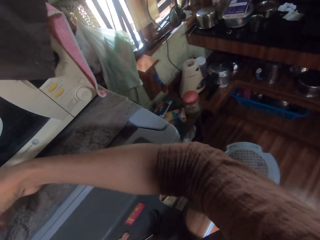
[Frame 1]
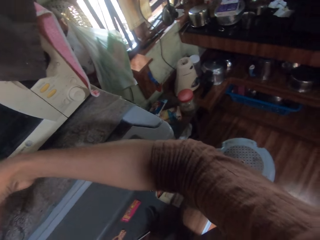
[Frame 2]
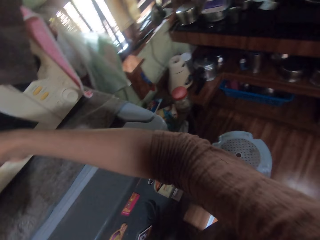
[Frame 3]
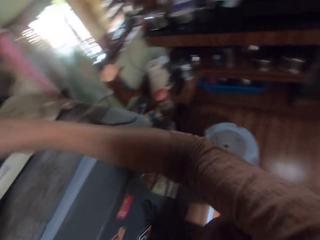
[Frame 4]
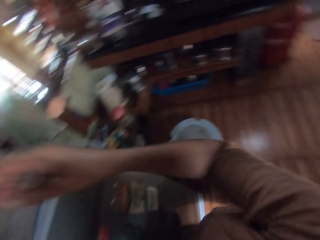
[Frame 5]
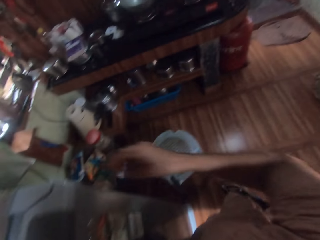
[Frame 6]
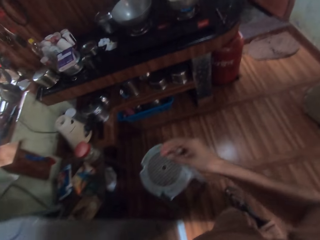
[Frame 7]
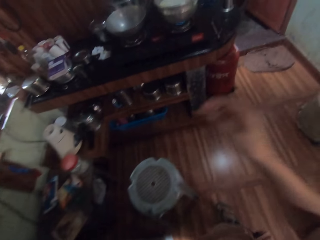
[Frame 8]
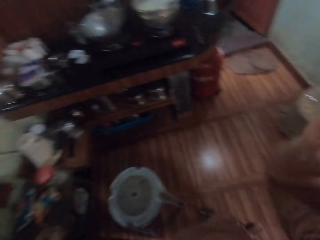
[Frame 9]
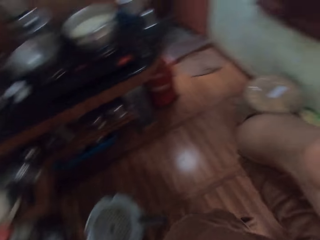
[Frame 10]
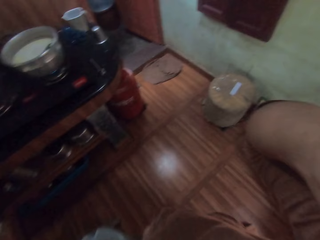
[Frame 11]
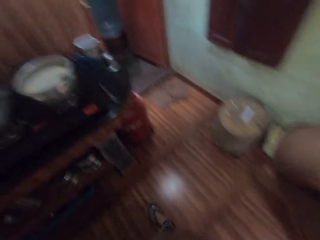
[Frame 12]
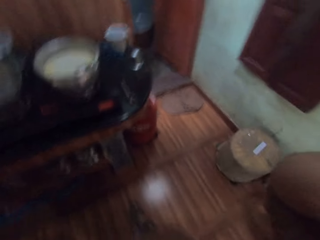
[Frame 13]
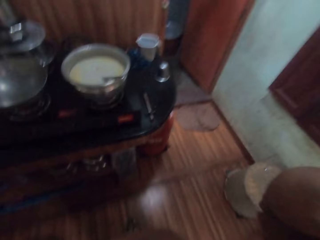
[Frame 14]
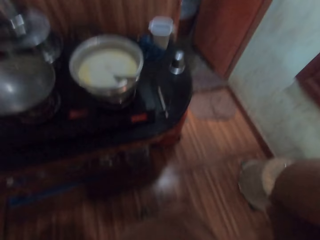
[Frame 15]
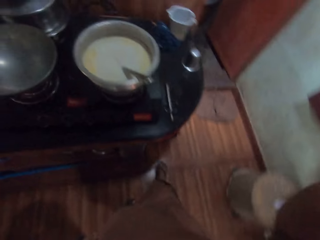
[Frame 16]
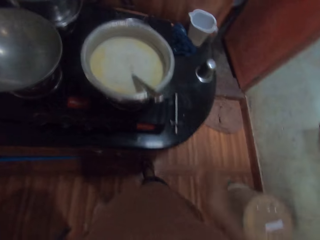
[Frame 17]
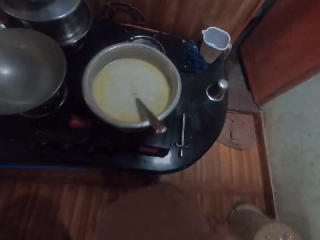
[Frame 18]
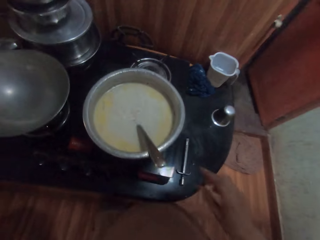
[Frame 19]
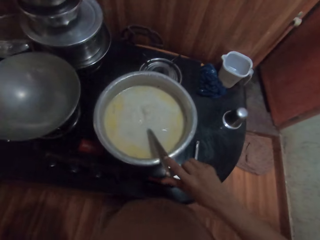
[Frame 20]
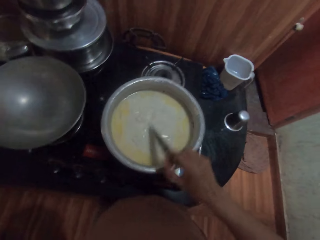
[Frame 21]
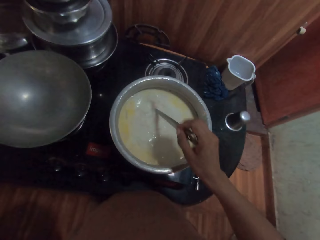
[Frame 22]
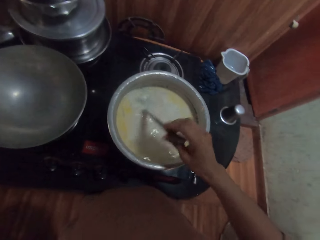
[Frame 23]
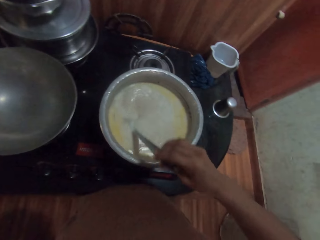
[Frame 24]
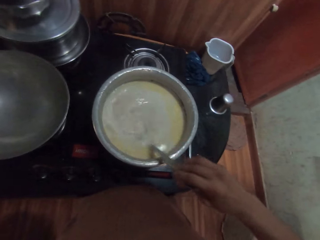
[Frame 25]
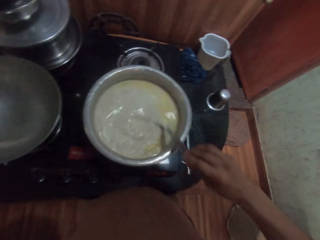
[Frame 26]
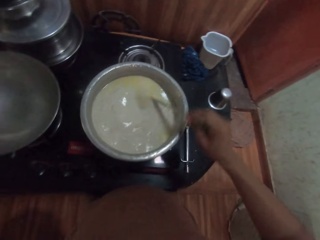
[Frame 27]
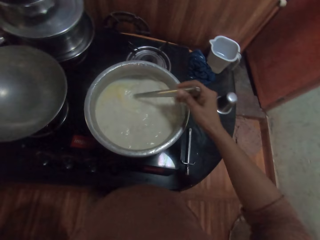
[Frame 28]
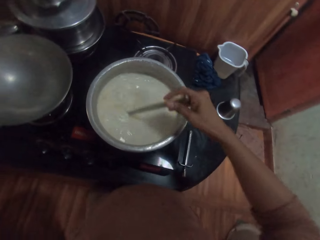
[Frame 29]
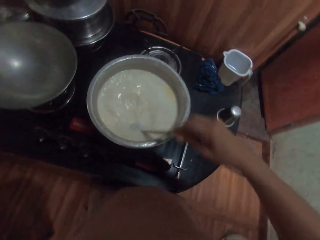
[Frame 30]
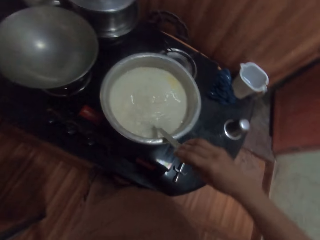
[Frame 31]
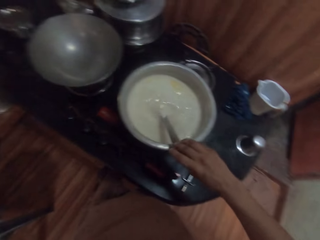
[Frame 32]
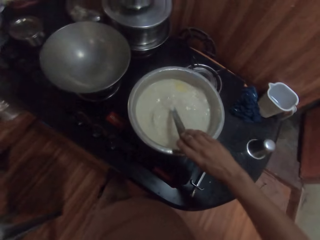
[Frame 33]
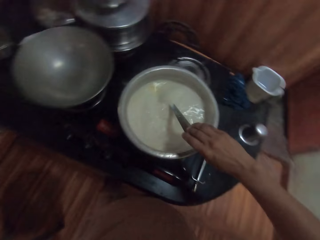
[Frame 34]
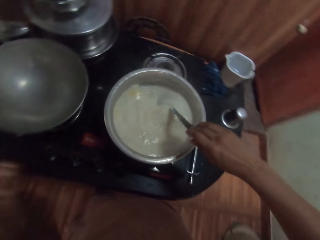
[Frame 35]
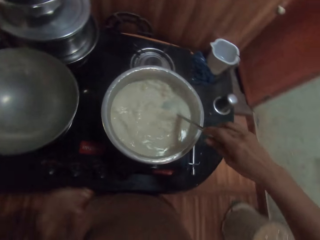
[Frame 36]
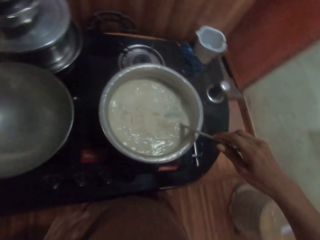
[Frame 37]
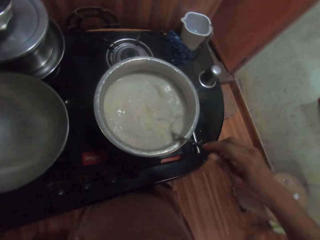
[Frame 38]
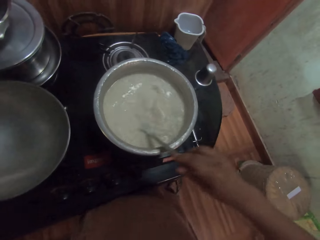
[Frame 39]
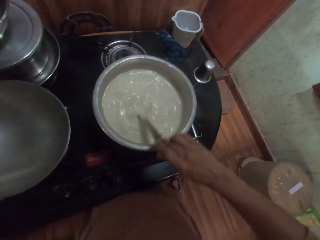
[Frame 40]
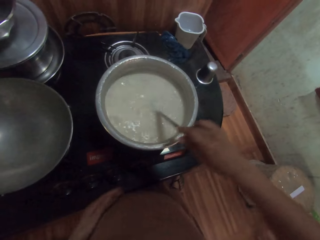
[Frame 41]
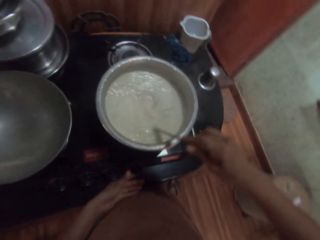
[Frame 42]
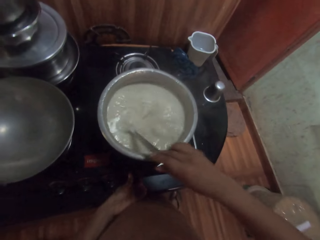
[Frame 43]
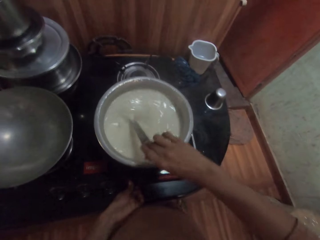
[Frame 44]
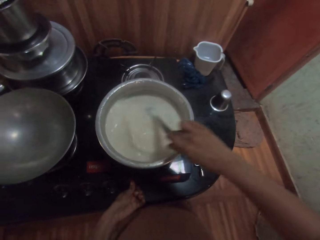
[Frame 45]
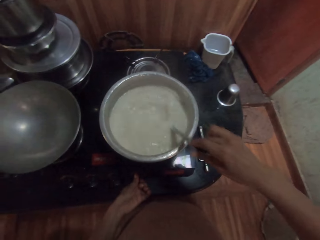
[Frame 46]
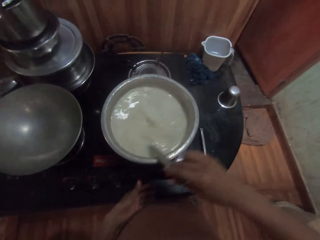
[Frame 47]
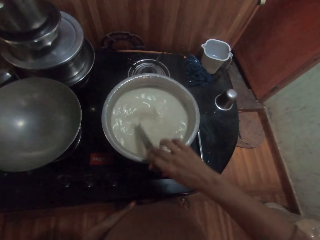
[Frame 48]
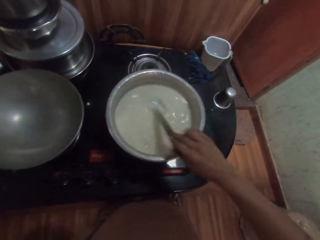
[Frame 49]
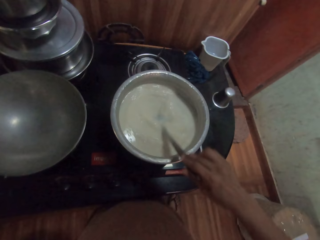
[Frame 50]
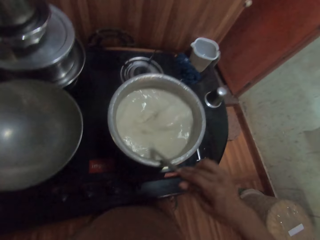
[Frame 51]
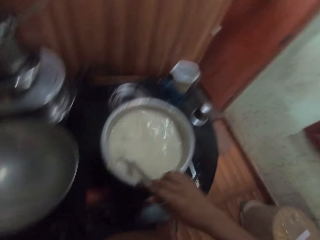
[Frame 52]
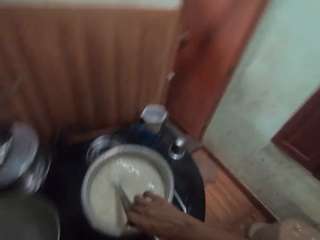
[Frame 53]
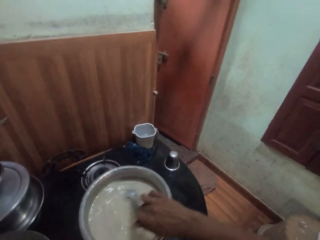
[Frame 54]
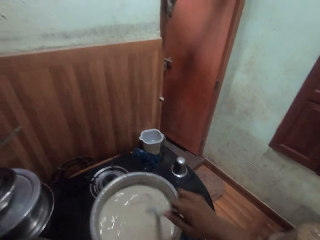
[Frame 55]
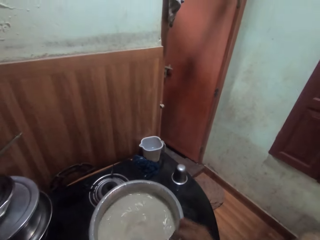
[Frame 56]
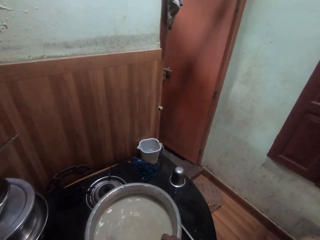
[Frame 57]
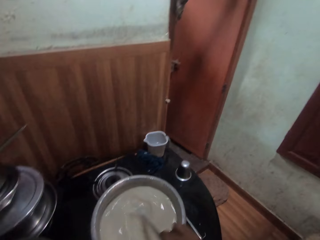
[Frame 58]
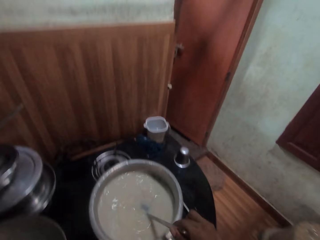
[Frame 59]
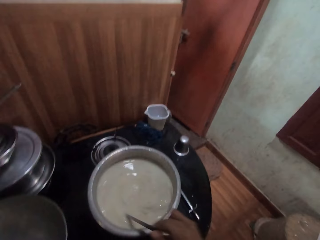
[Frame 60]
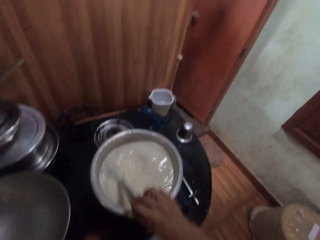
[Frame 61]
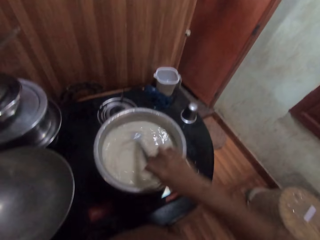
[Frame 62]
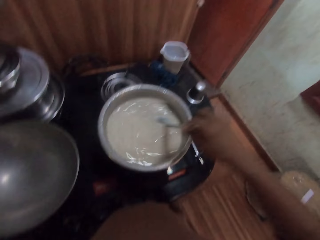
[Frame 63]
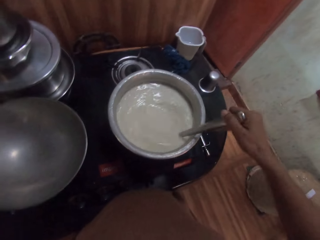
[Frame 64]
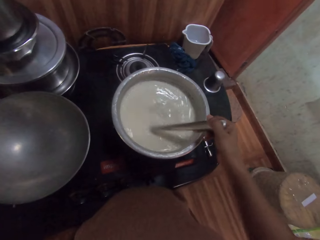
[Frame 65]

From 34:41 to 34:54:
The camera wearer touches her face with her right hand. She holds the spoon with her right hand. She stirs the boiling tea from a pot with the spoon in her right hand. She switches on a gas cooker with her left hand.

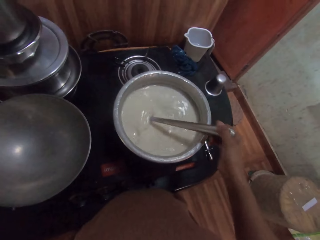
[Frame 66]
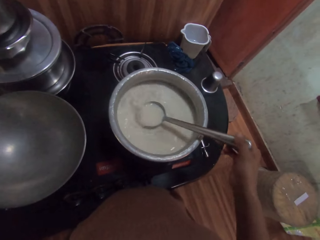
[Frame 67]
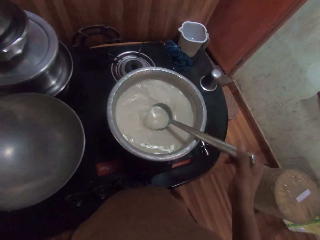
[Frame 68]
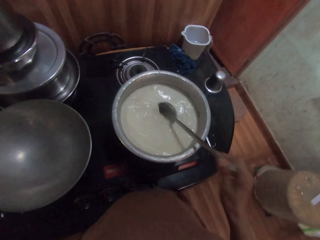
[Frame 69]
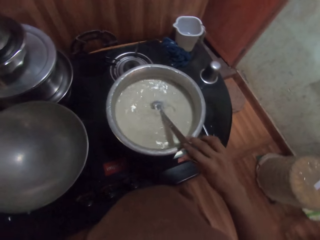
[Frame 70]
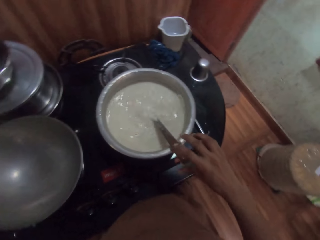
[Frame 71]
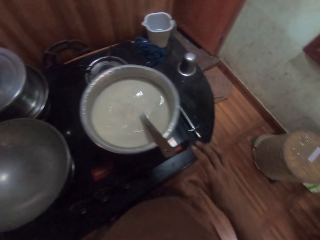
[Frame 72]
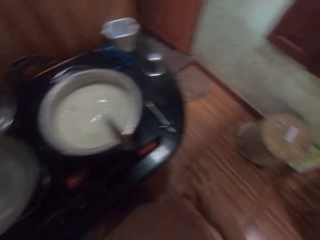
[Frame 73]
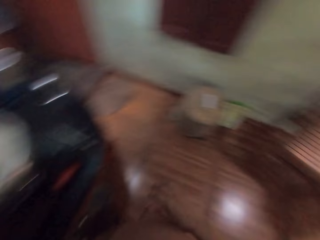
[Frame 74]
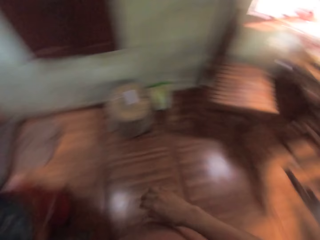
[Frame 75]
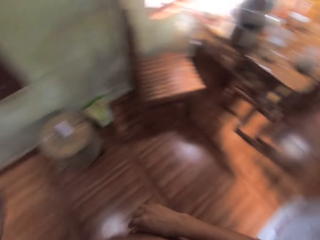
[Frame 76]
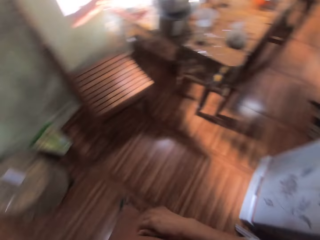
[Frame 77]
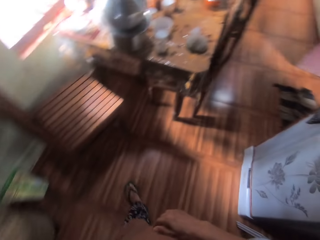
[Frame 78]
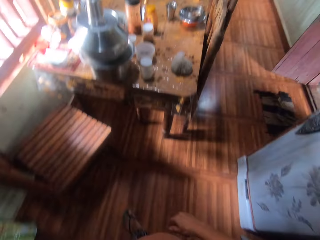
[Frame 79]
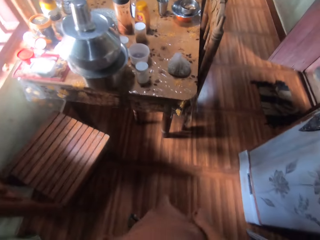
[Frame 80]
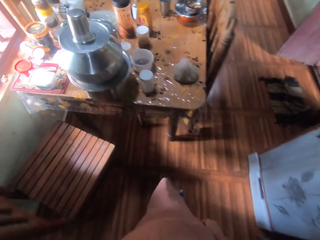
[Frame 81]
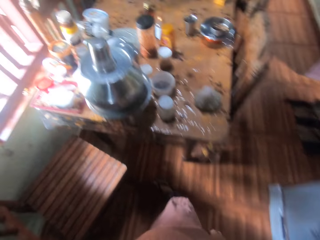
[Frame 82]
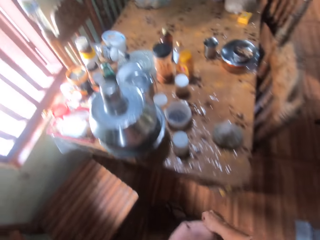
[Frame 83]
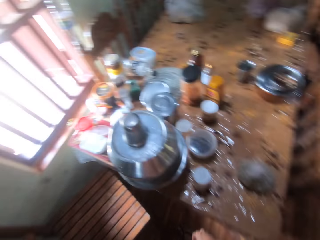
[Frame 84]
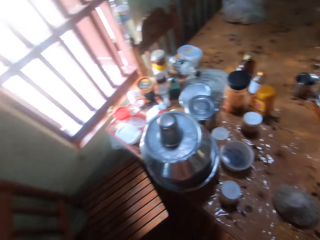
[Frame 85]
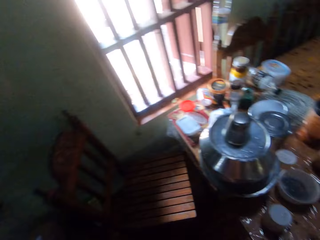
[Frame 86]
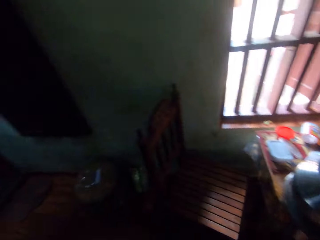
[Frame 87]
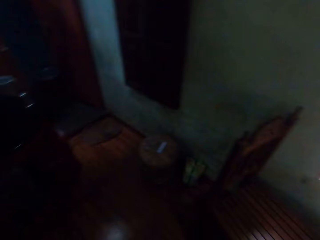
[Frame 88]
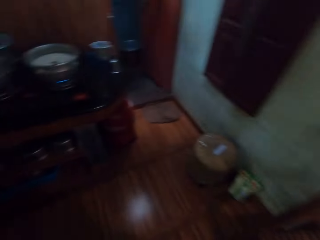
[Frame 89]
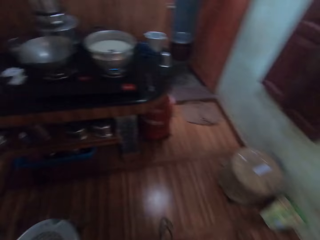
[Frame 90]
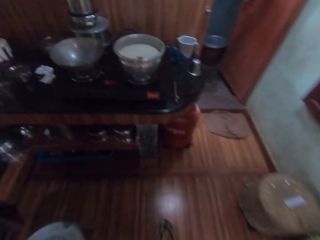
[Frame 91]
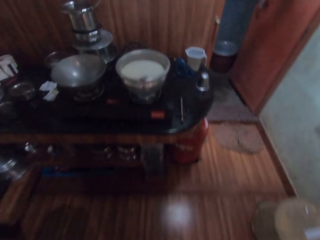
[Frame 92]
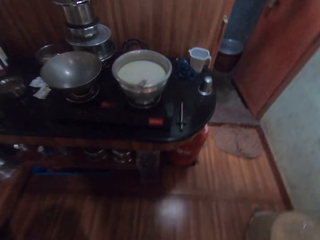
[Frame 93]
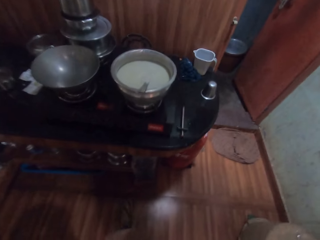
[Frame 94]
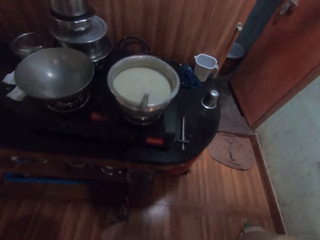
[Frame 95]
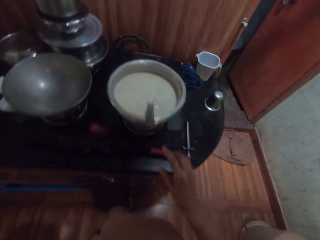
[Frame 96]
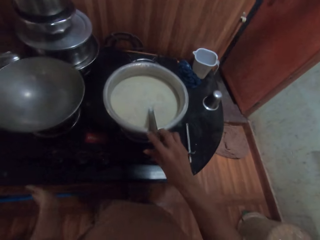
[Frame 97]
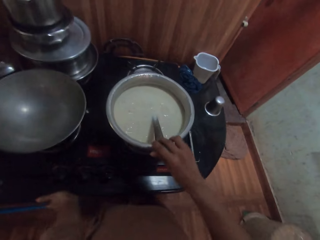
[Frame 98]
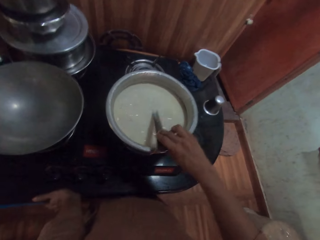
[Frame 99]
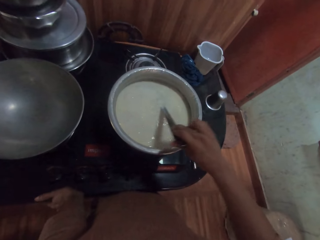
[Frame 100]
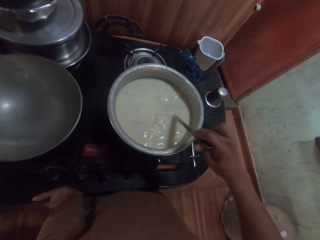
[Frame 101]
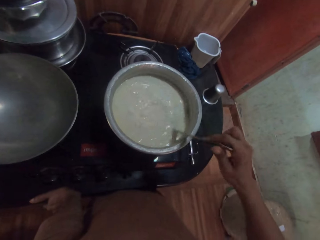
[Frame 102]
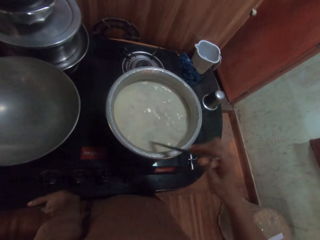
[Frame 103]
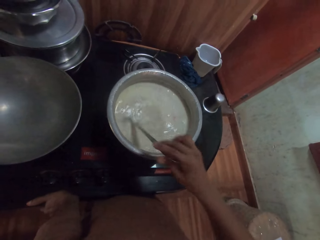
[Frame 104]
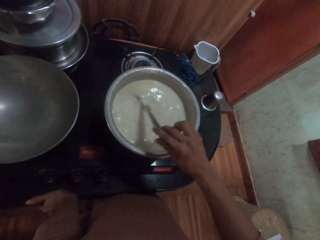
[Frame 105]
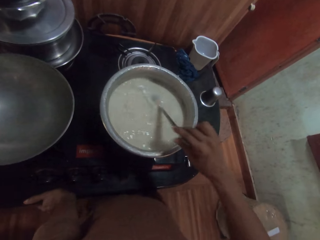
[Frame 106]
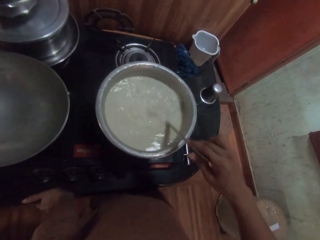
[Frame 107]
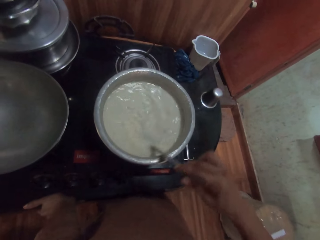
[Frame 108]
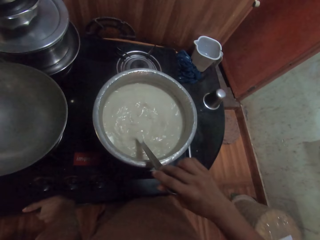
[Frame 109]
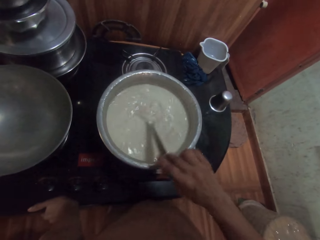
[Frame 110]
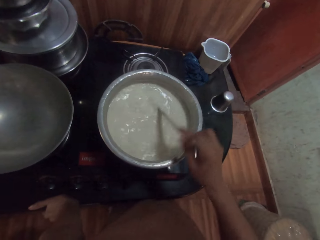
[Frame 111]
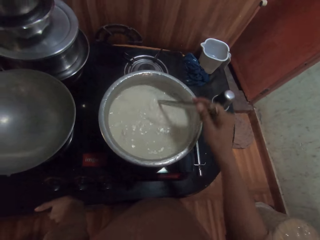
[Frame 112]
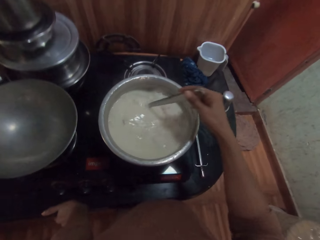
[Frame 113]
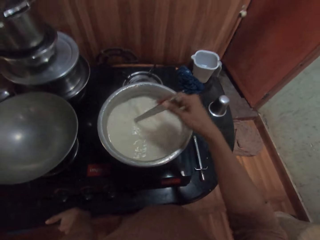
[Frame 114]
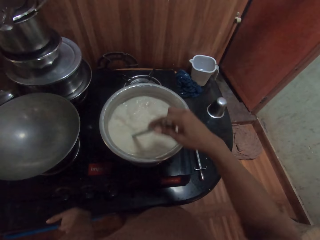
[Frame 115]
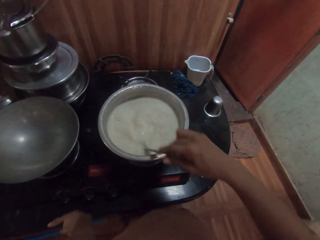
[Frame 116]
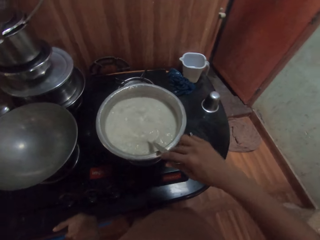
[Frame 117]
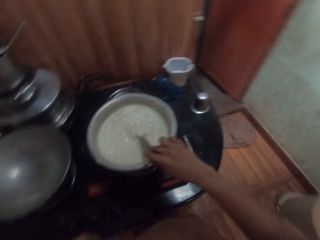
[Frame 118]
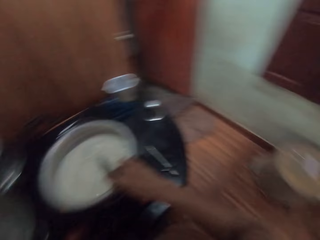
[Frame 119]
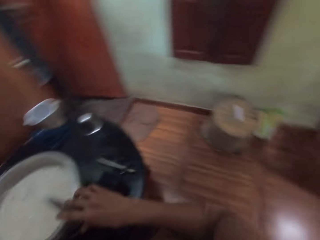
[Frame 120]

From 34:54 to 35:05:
The camera wearer looks around the kitchen. She holds the spoon with her right hand. She stirs the boiling tea from a pot with the spoon in her right hand.
